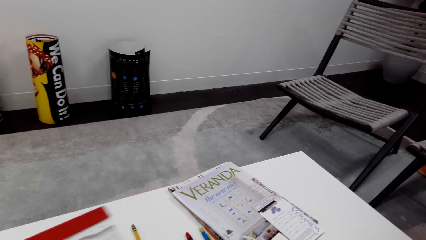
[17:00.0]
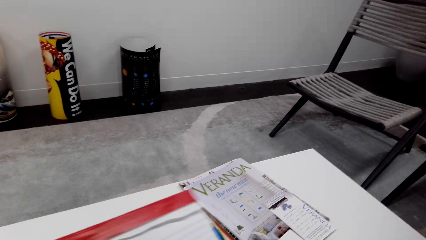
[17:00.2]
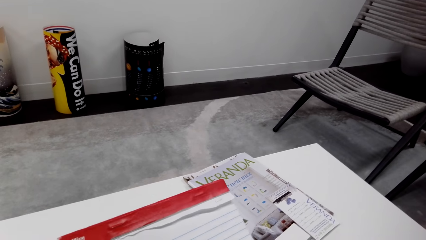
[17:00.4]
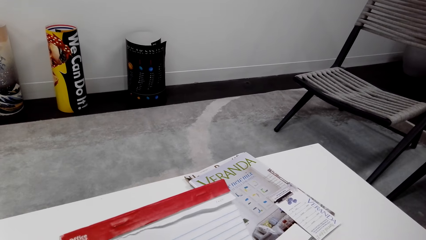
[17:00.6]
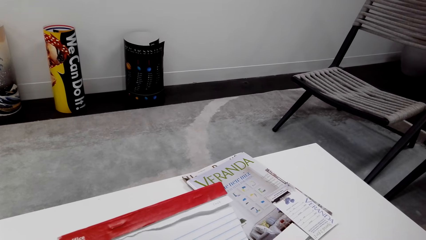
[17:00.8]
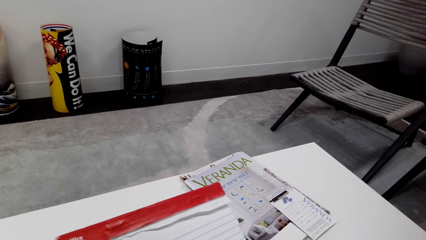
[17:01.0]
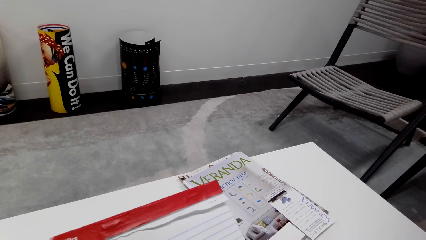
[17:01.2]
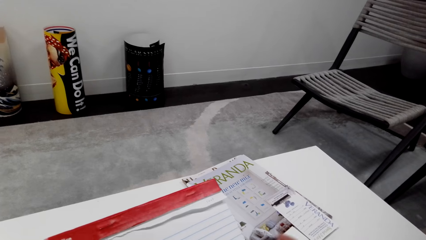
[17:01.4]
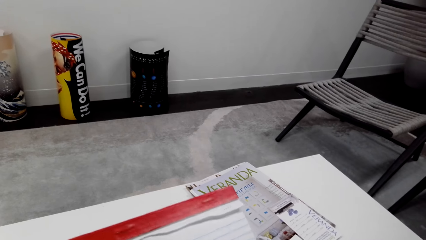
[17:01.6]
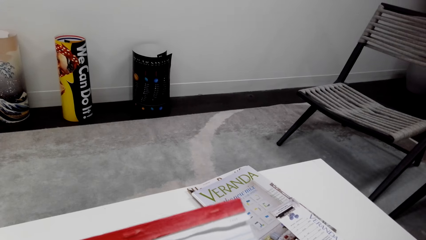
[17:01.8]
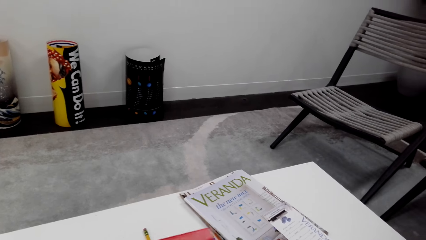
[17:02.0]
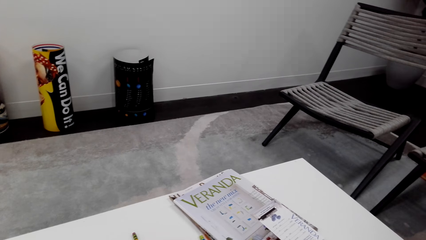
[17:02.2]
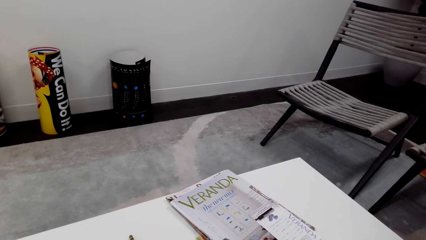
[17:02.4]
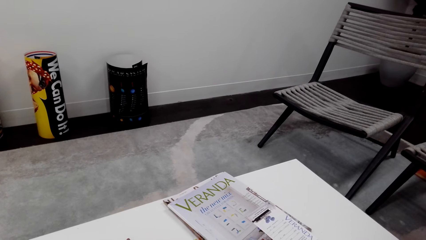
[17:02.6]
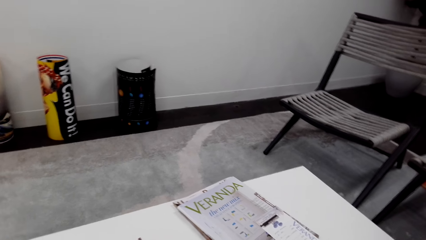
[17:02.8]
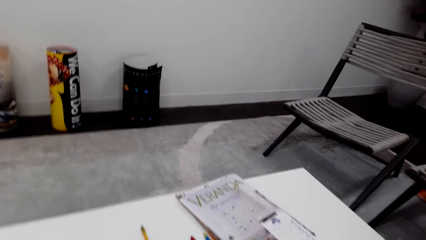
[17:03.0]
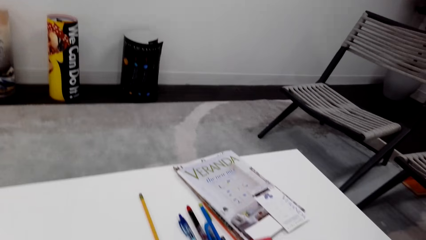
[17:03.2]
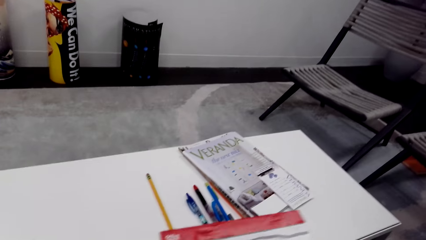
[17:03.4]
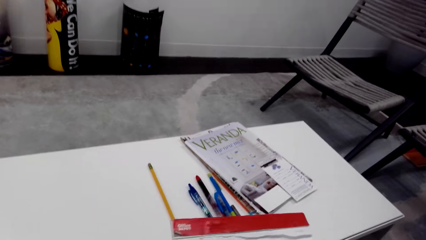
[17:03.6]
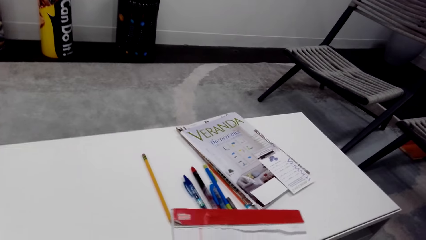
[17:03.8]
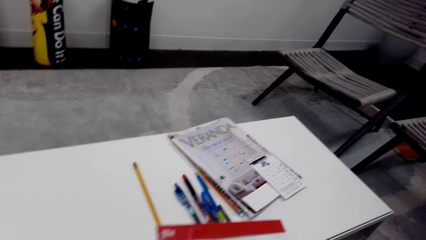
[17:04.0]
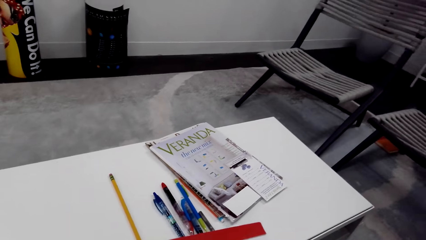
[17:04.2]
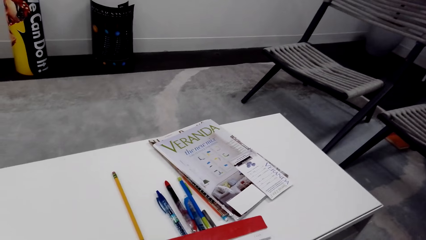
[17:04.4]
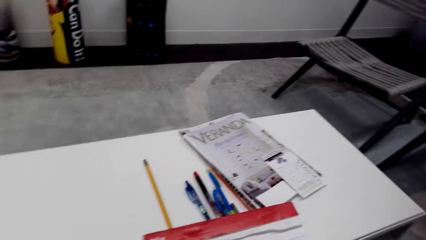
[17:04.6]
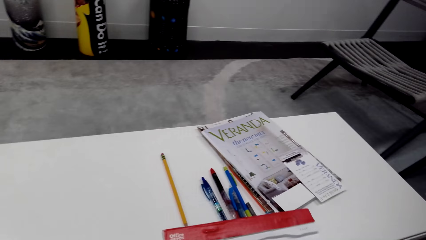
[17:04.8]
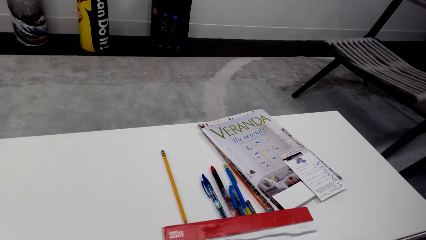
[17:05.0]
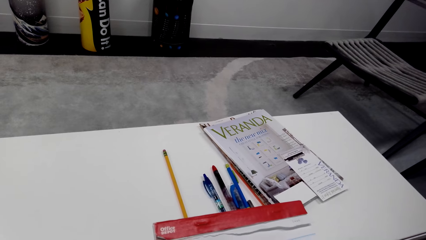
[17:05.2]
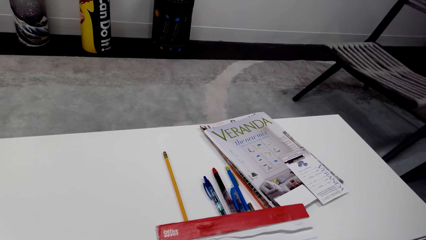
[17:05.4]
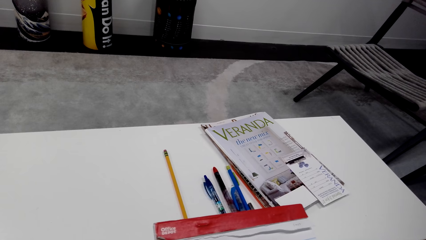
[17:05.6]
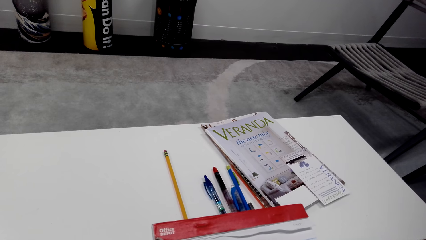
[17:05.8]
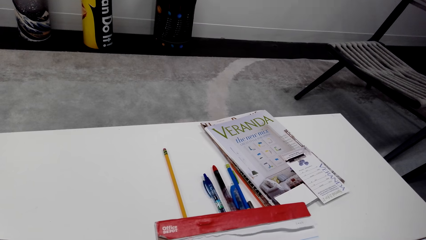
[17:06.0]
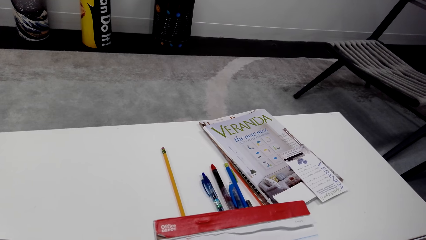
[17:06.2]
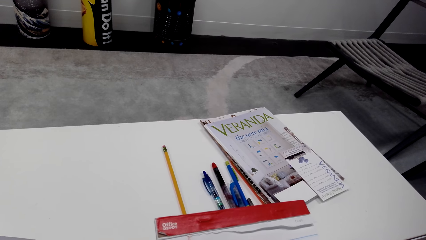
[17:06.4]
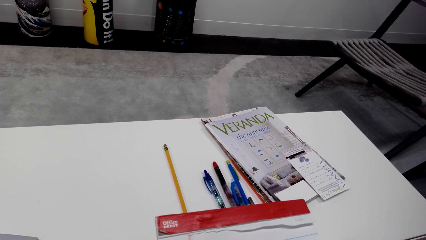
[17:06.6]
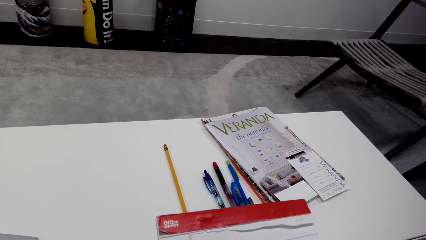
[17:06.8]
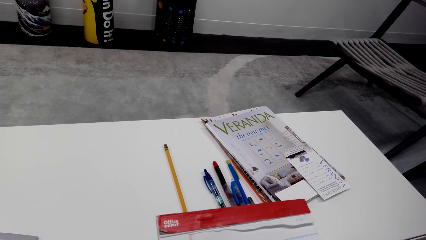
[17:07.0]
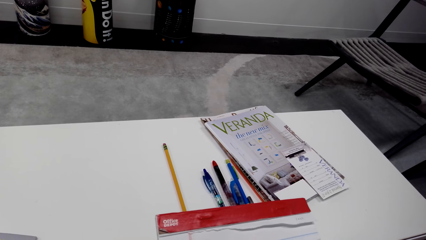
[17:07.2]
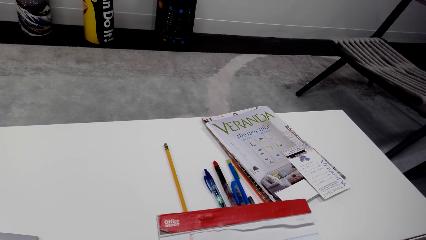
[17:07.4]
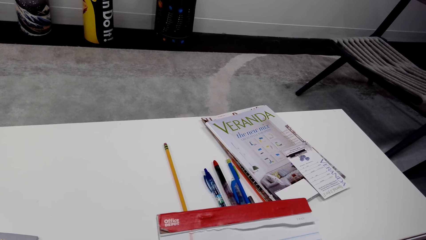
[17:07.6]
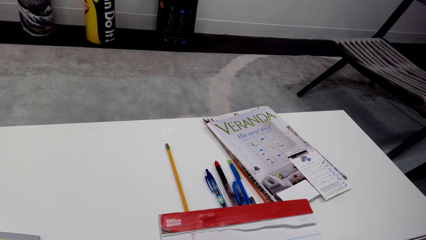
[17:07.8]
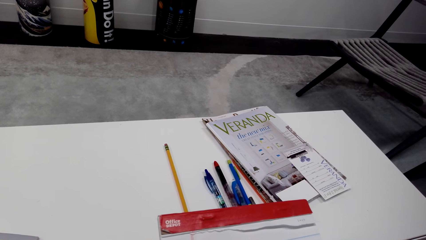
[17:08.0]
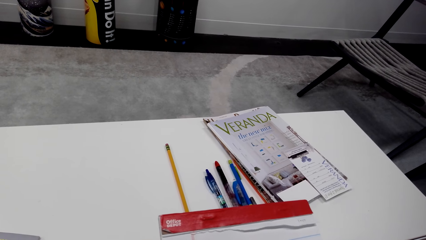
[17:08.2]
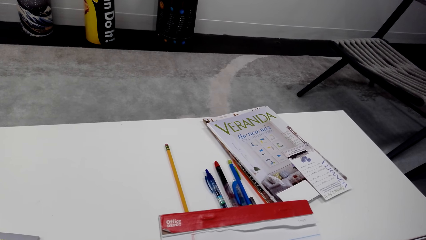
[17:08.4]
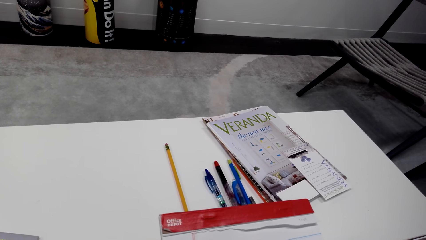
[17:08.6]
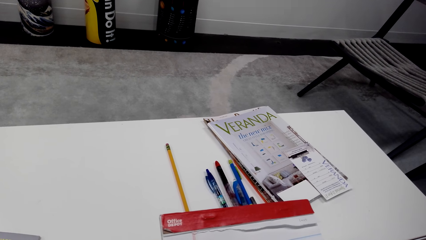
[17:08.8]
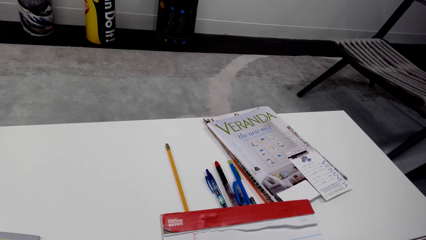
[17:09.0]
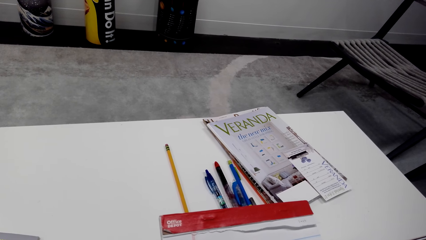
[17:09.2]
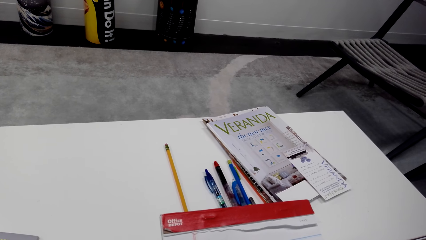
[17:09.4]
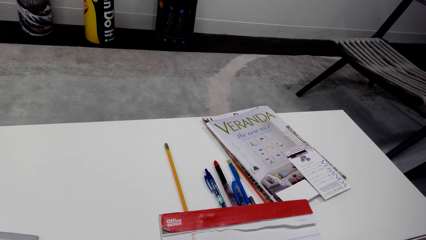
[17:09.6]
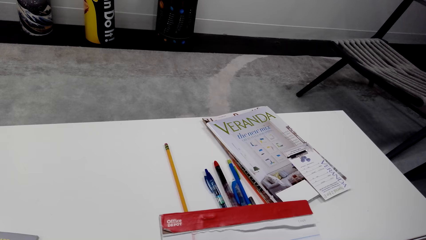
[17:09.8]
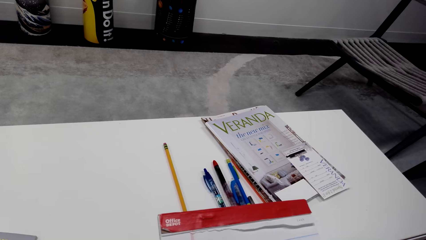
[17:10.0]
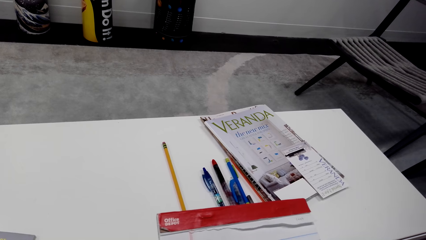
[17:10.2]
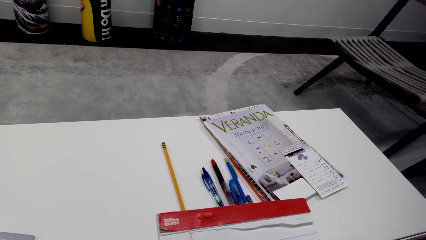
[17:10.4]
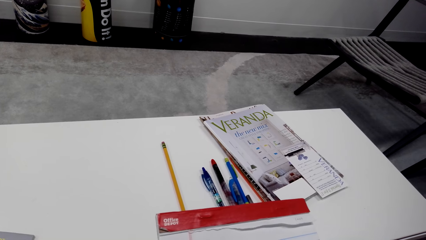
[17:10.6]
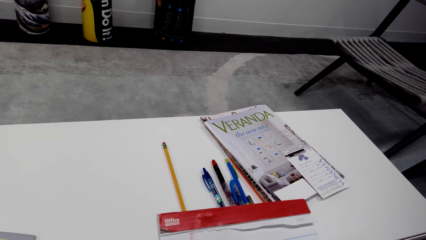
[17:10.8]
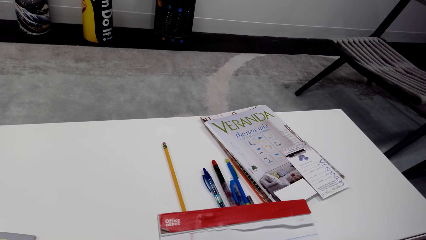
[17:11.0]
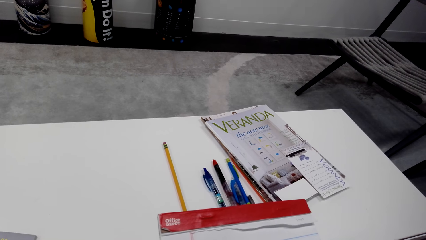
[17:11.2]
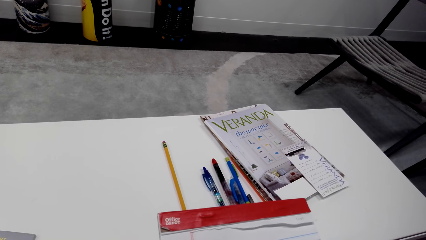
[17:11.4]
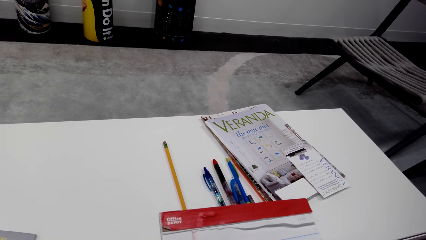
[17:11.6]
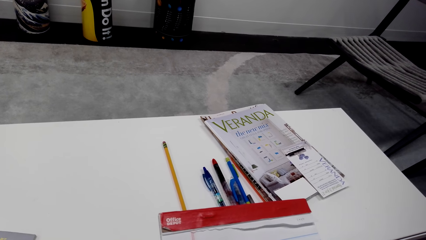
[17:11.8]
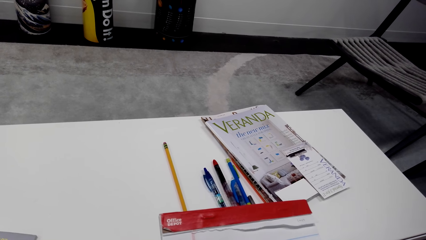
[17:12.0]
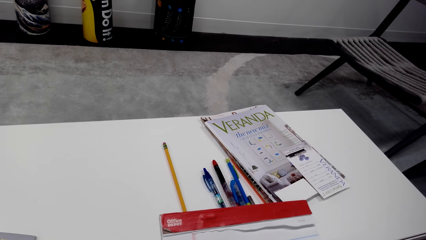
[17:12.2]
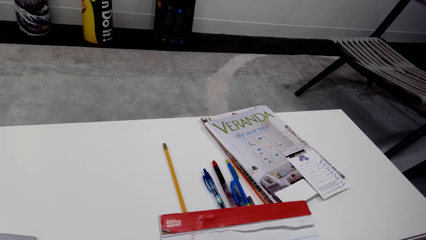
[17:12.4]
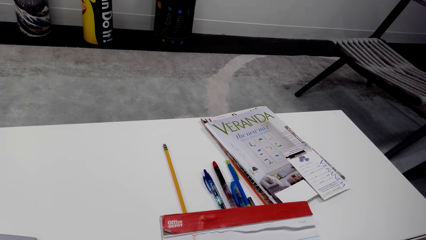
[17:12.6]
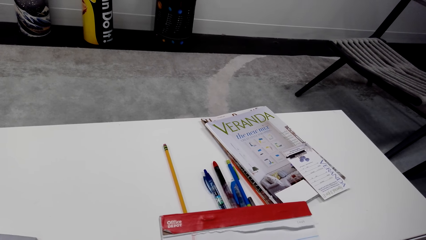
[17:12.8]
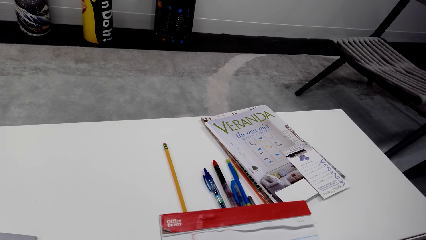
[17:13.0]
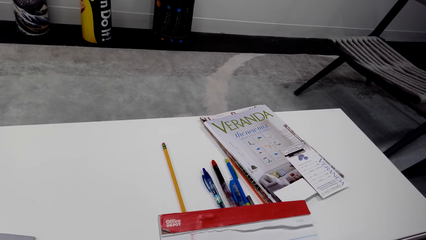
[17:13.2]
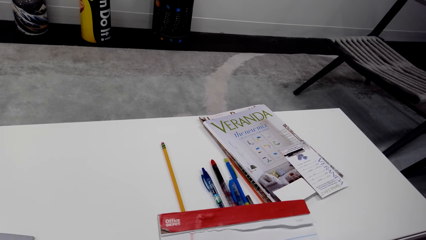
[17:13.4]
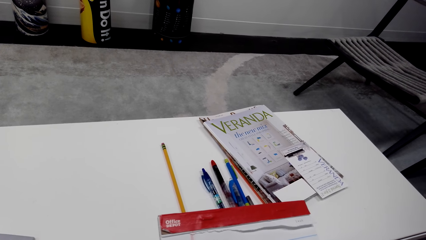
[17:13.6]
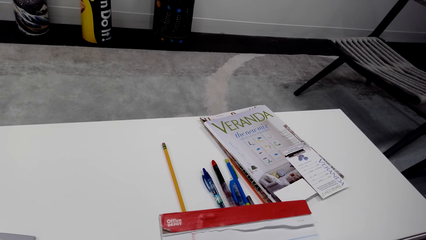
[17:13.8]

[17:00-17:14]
The camera wearer writes on the book. They hold the book. They write on the book.

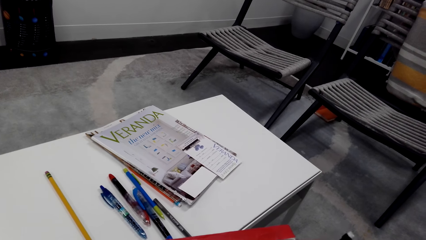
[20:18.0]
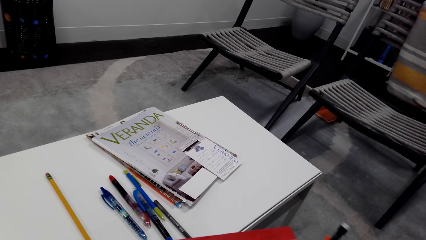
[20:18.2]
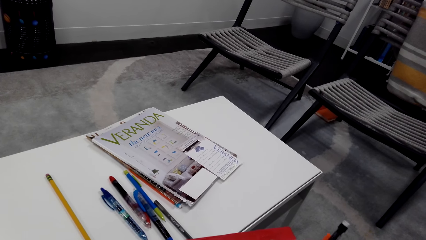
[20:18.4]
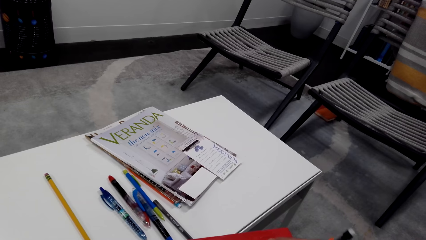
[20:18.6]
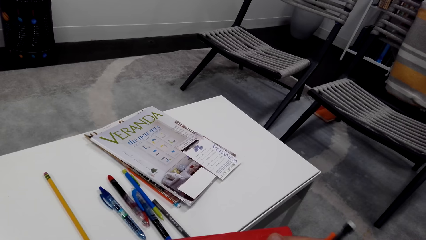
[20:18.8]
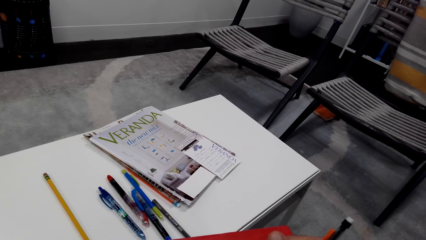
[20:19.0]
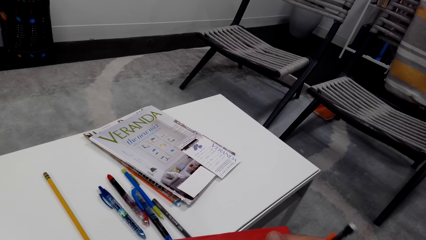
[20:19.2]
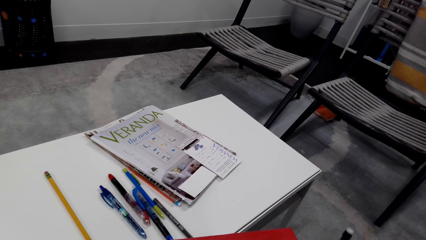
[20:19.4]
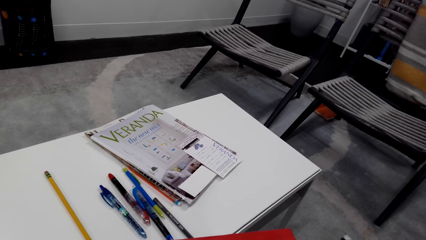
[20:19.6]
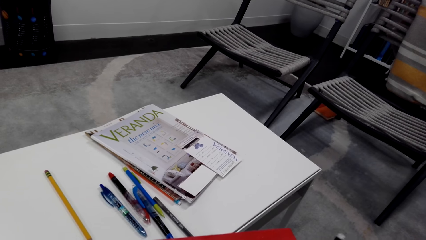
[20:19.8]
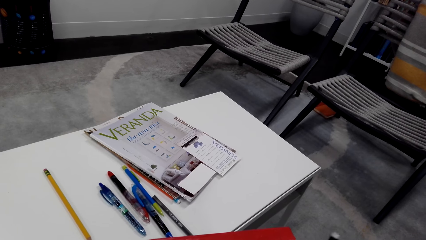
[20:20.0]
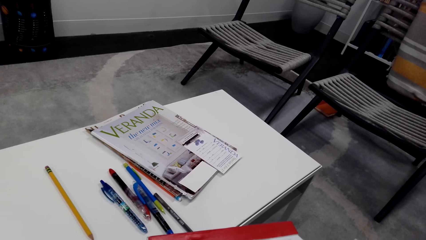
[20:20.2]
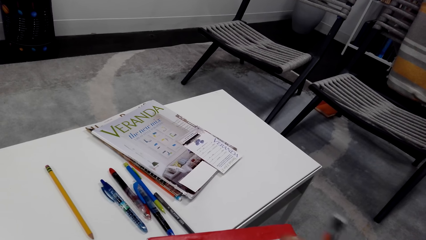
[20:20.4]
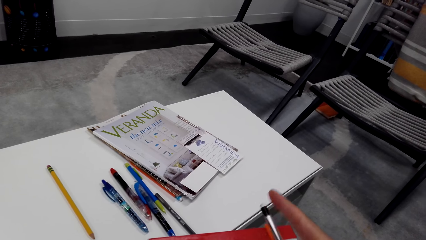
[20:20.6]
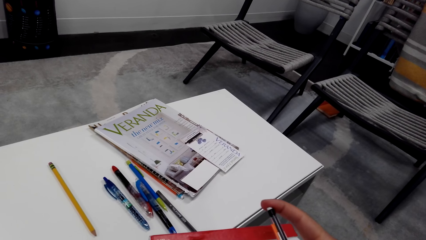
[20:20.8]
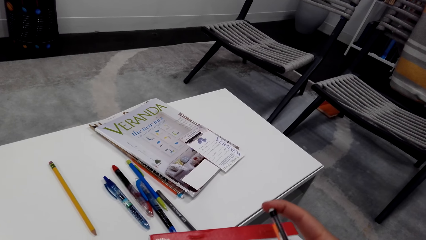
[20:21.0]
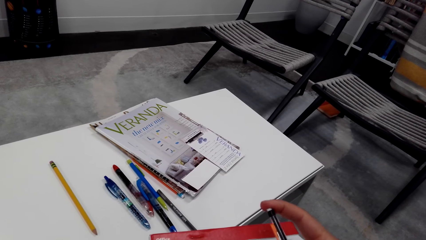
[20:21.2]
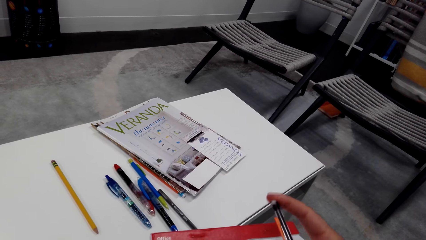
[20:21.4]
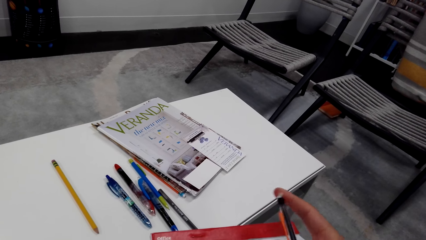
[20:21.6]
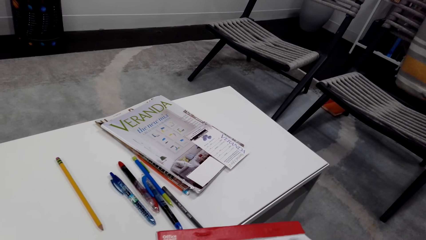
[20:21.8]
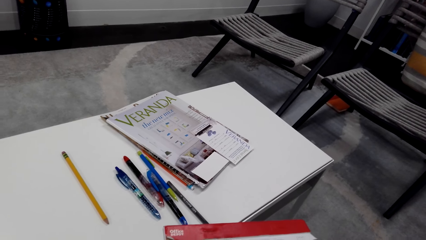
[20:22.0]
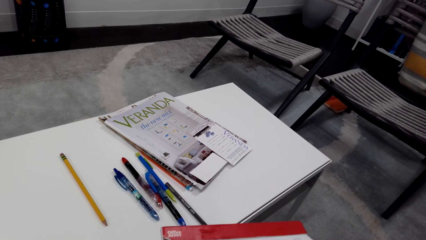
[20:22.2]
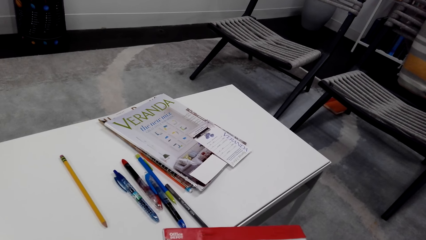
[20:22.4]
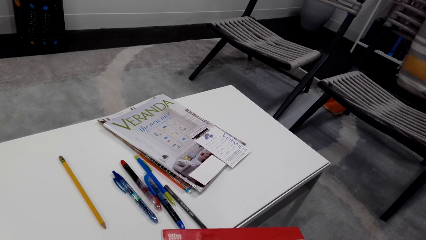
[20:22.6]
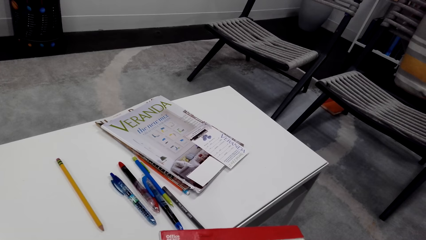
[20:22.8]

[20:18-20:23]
The camera wearer draws on a book. They press a pen clip.
